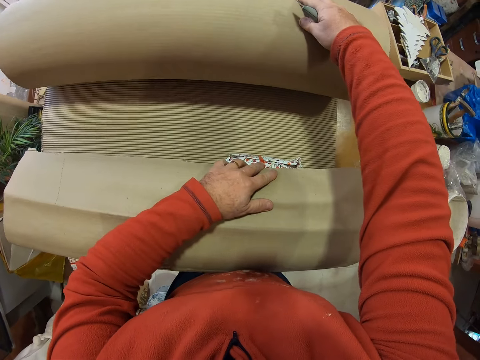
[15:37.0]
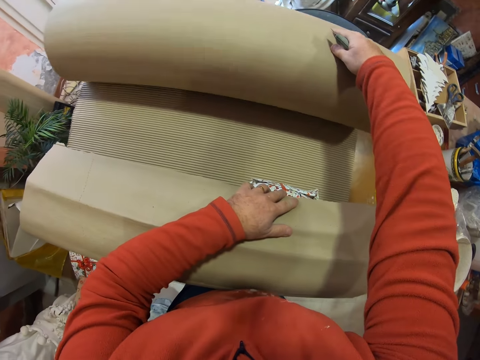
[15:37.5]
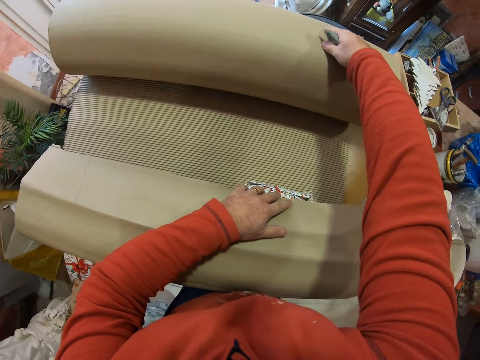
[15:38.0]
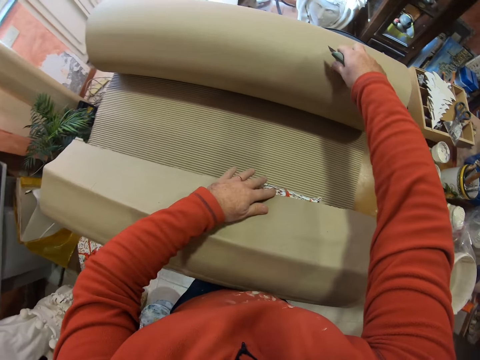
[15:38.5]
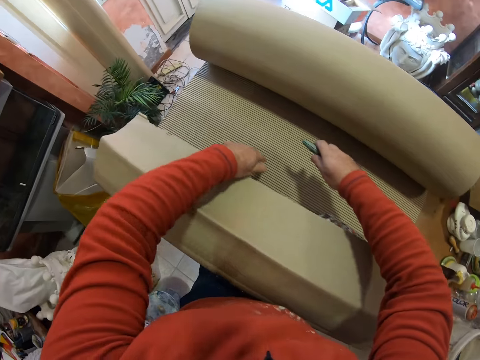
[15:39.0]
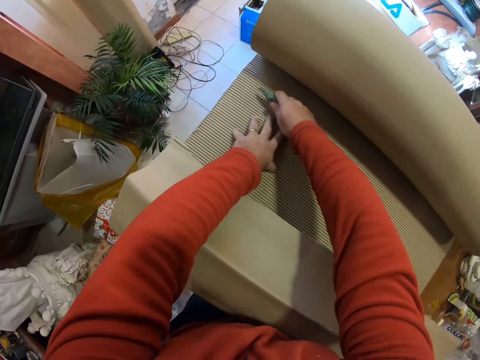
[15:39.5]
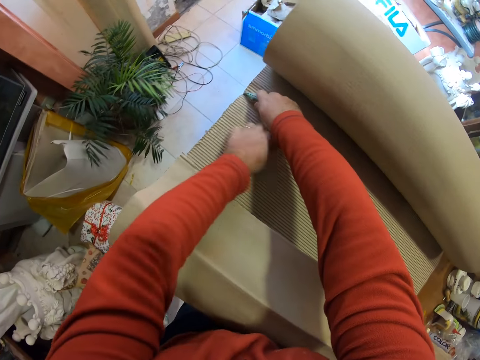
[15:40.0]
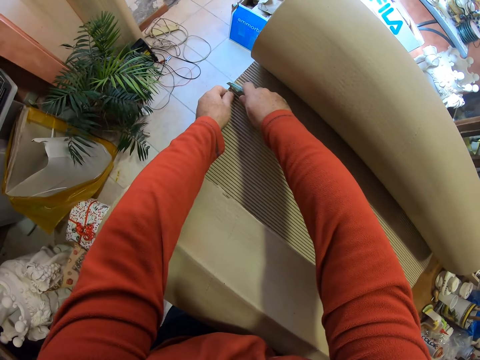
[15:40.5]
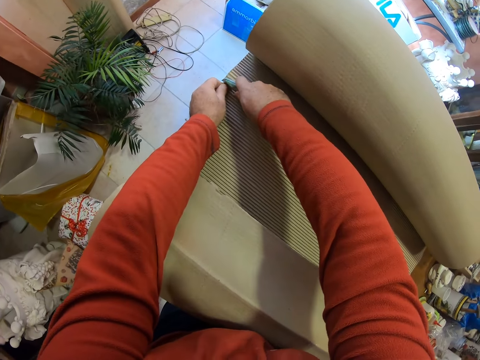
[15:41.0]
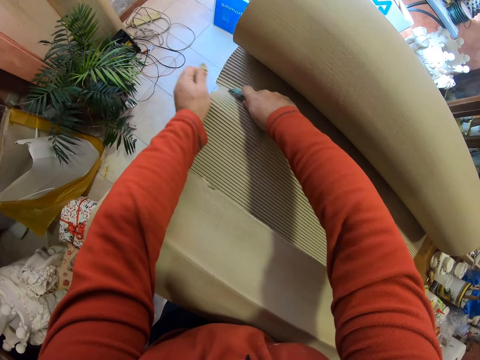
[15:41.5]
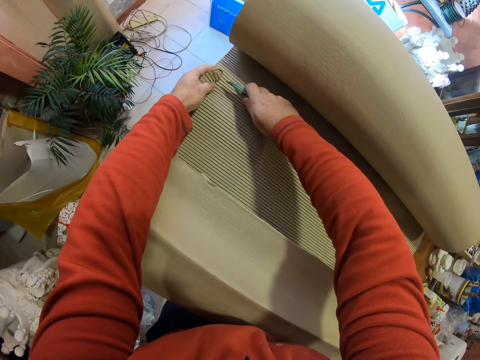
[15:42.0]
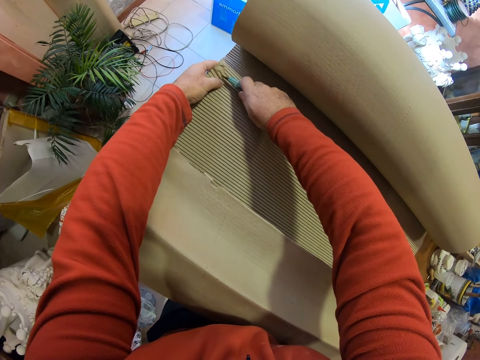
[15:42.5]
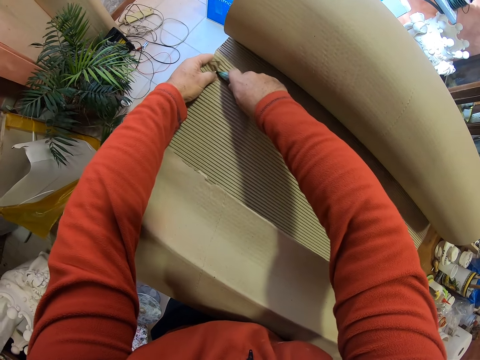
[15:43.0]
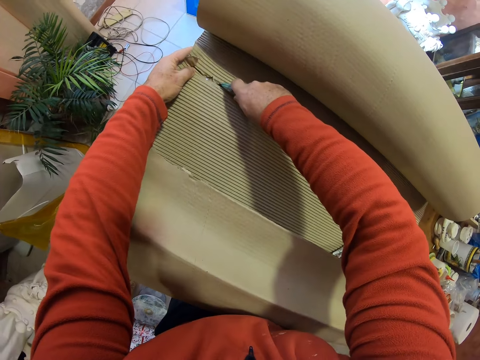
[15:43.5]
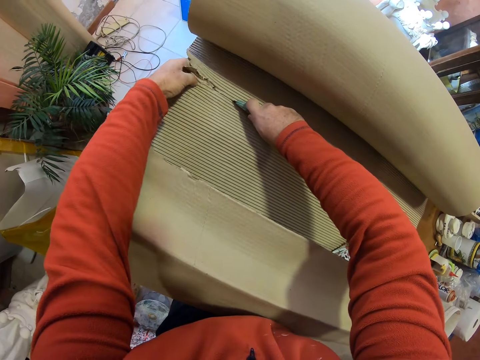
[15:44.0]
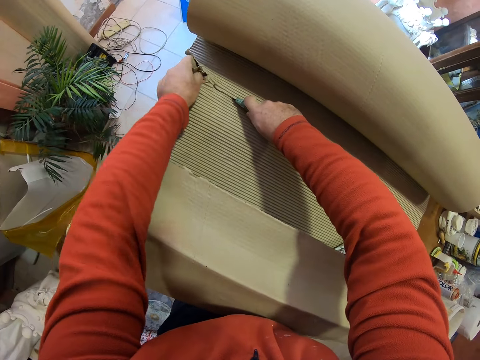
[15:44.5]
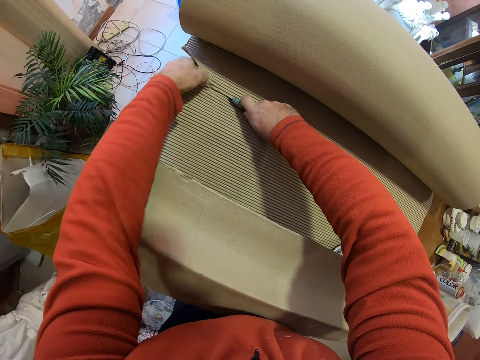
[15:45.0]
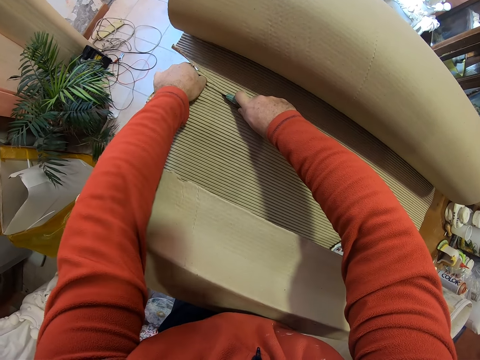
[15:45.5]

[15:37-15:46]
The camera wearer cuts the wrapping carton paper roll.

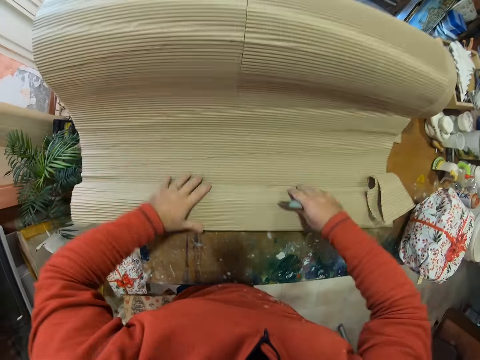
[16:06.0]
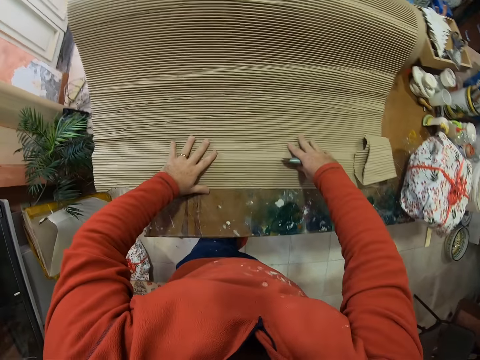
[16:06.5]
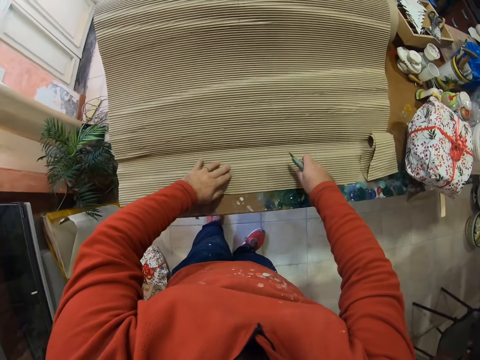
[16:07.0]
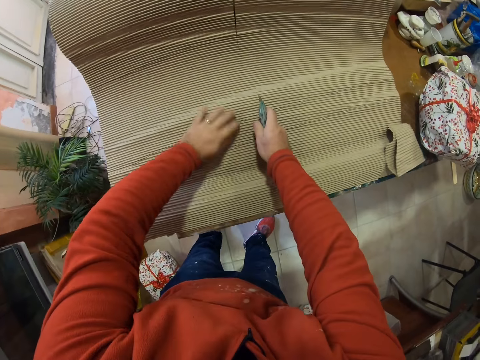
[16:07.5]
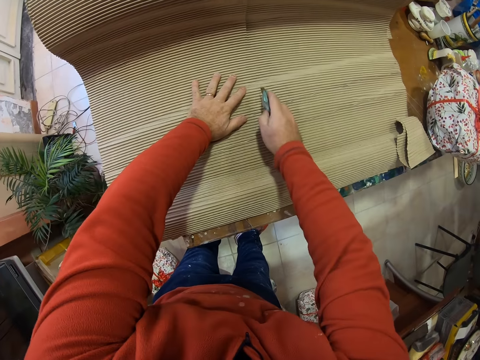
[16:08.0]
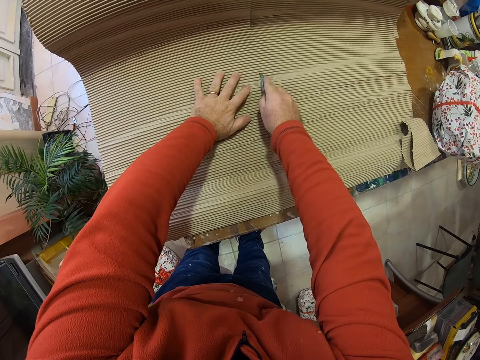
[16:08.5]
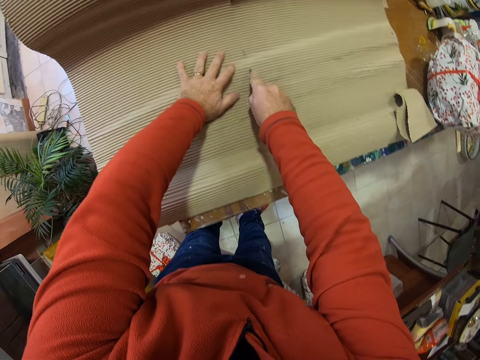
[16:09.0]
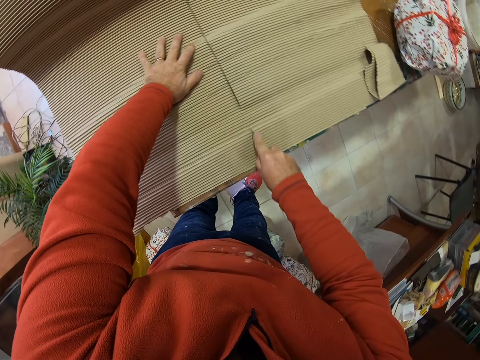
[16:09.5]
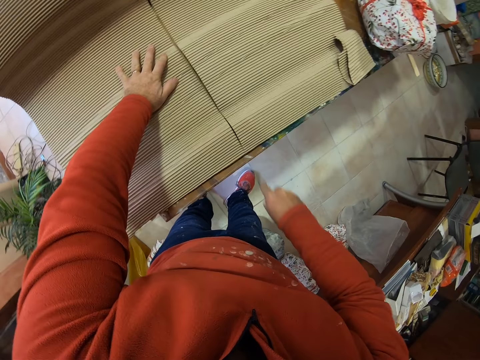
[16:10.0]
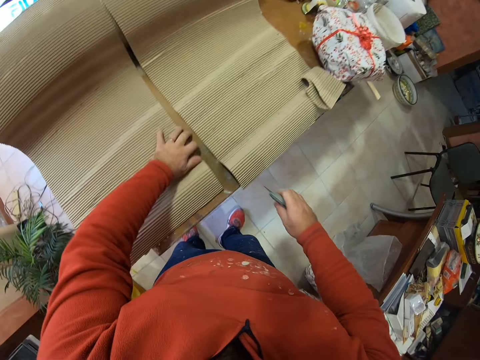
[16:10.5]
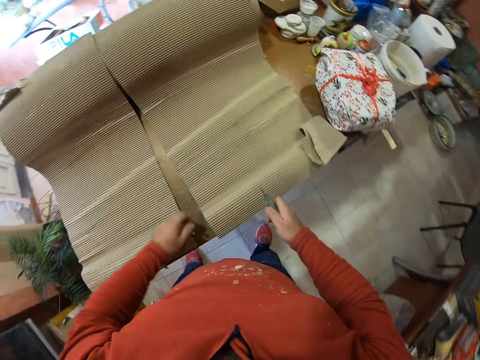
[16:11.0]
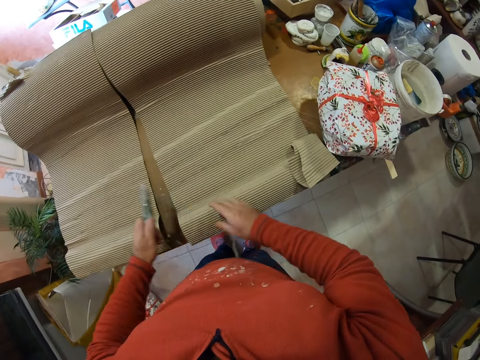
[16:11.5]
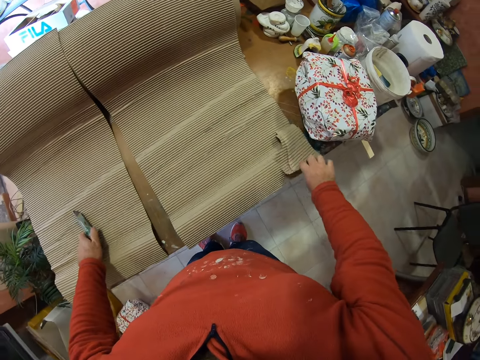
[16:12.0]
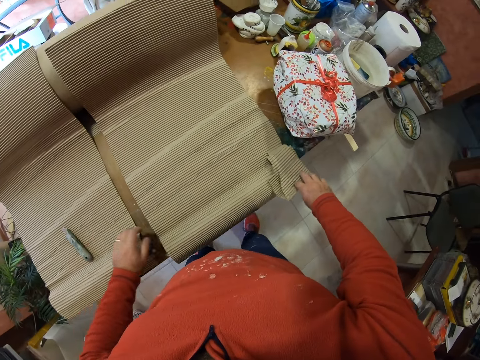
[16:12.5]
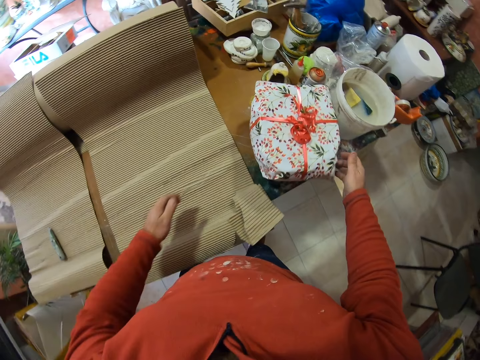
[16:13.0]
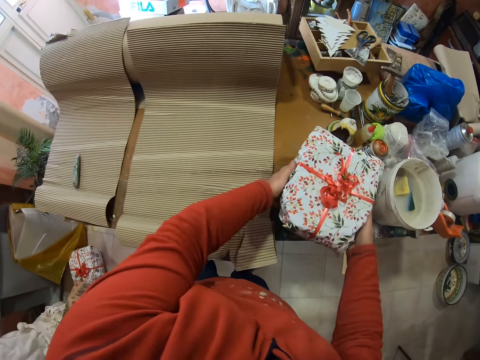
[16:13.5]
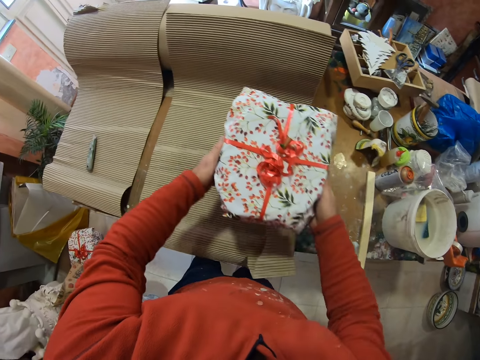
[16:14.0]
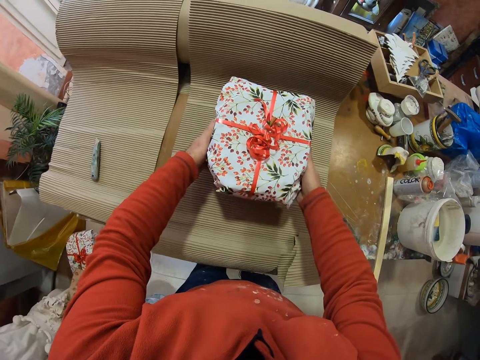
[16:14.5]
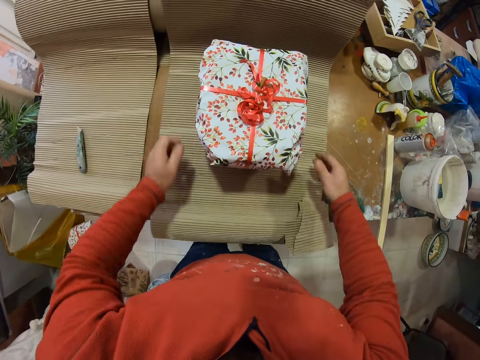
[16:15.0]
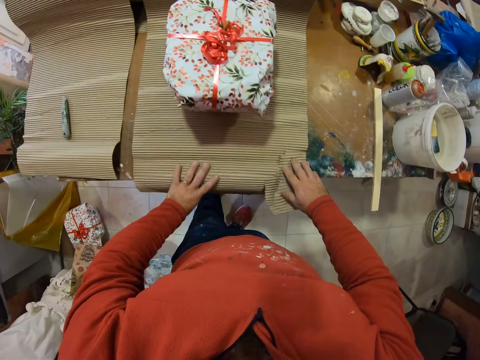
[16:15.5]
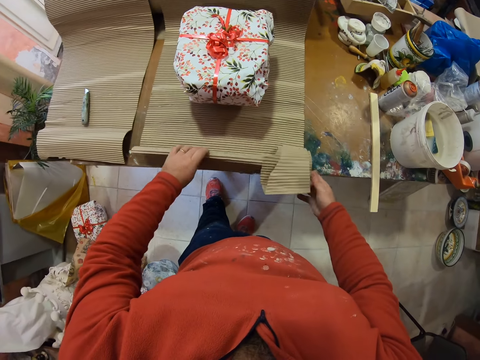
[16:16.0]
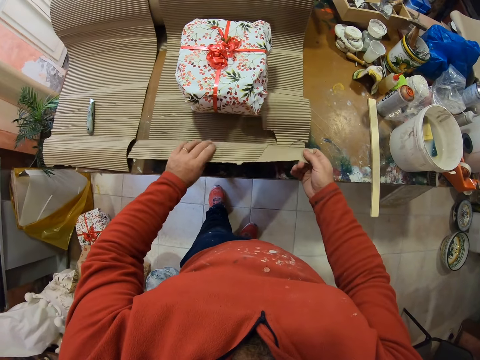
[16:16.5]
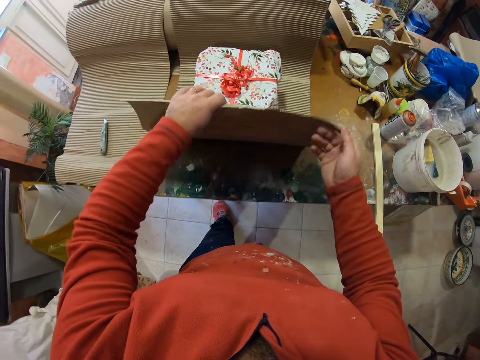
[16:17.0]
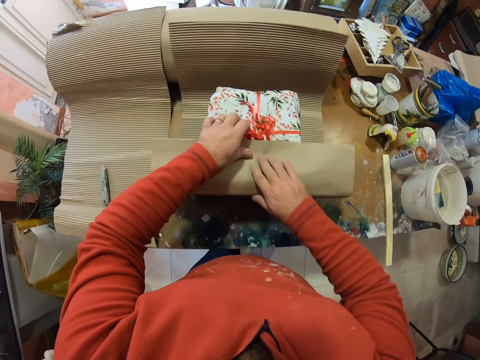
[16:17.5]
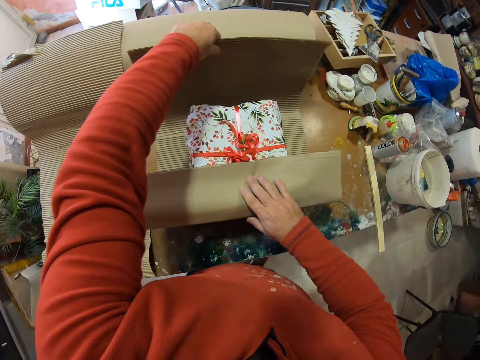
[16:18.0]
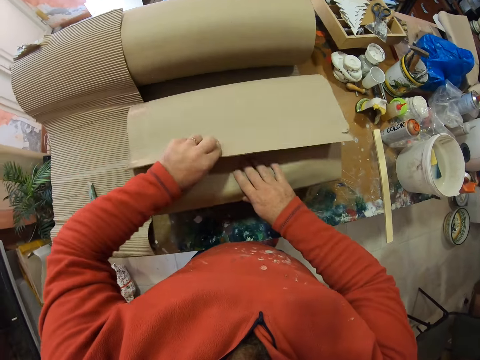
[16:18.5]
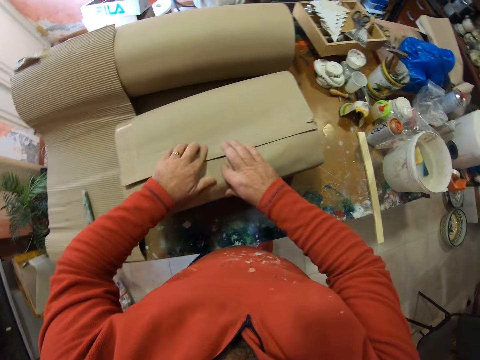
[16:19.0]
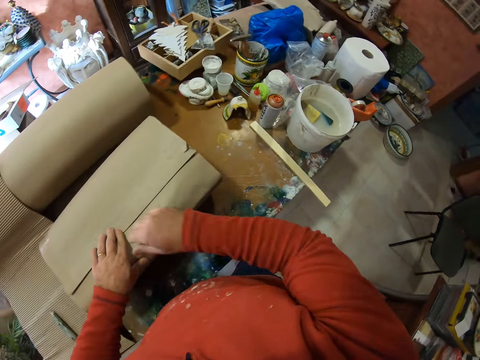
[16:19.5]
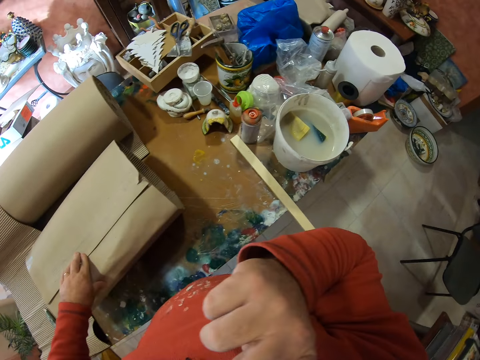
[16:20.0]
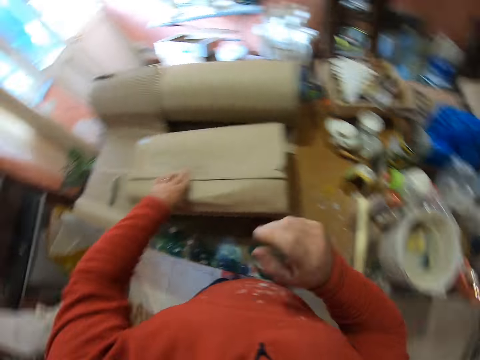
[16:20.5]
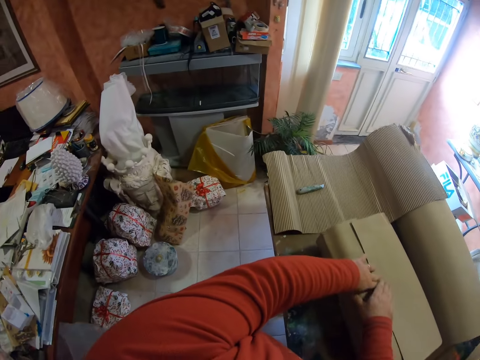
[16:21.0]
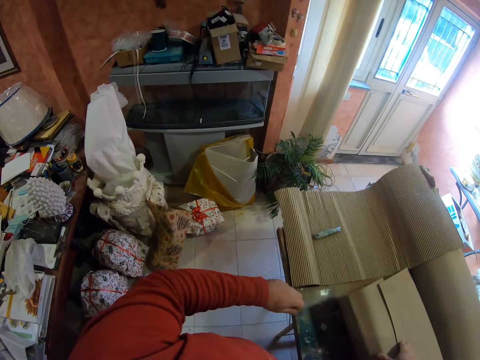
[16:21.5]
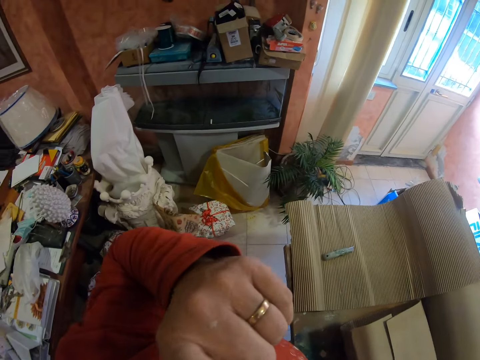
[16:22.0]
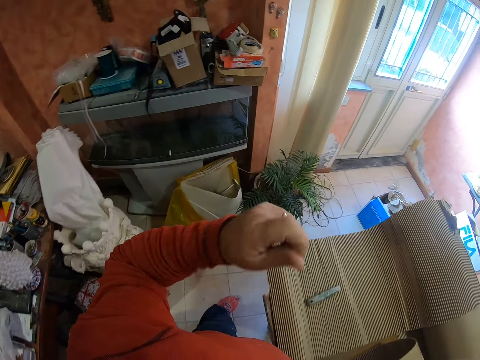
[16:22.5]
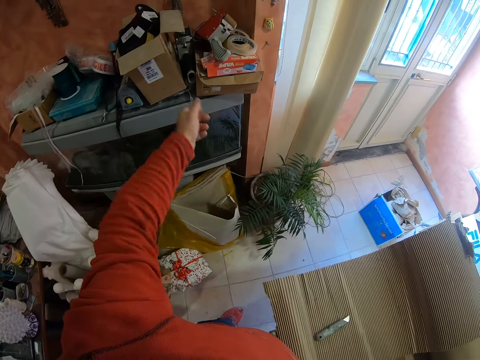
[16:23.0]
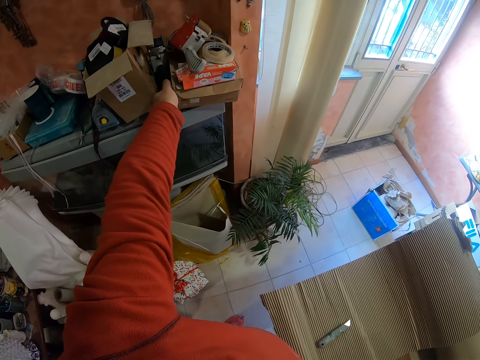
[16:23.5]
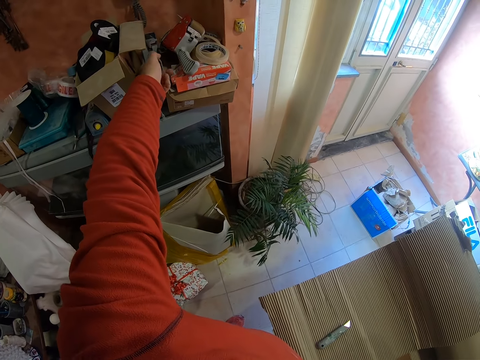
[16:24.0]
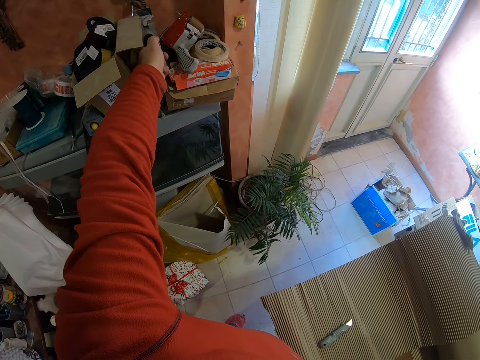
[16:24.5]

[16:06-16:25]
The camera wearer cuts the corrugated paper. He puts the knife on the corrugated paper. He picks the package. He puts the package on the corrugated paper. He wraps the package with the corrugated paper. He scratches his face. He wipes the face.
